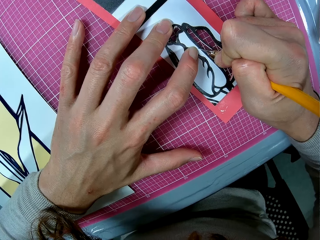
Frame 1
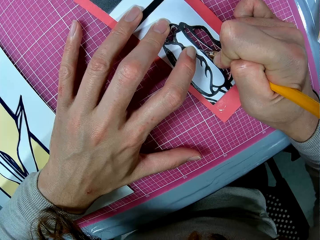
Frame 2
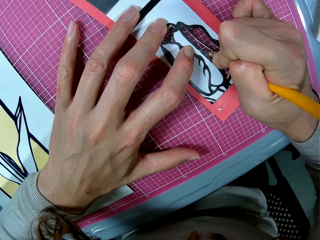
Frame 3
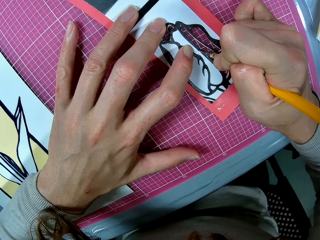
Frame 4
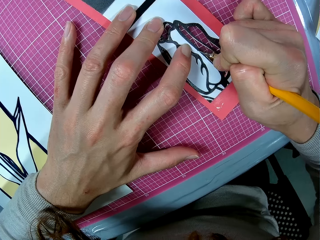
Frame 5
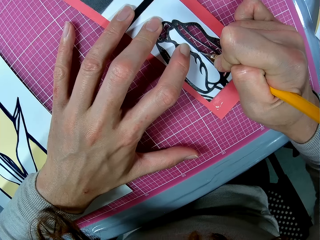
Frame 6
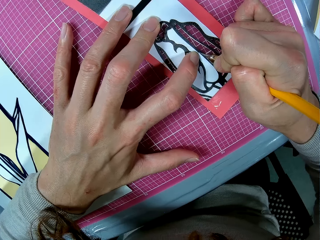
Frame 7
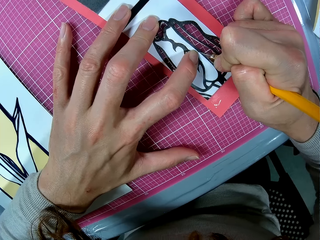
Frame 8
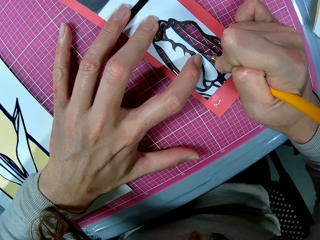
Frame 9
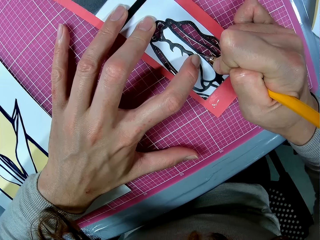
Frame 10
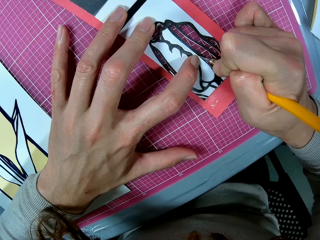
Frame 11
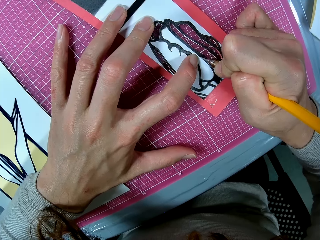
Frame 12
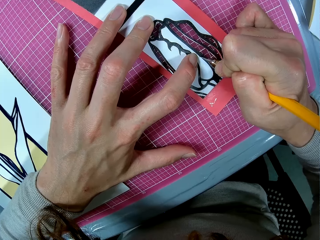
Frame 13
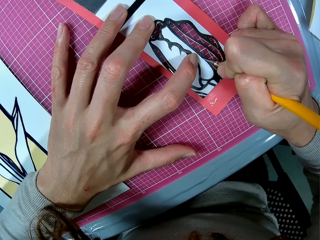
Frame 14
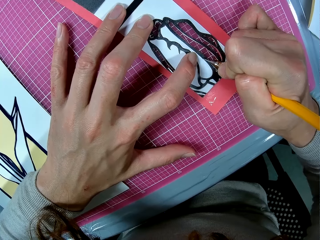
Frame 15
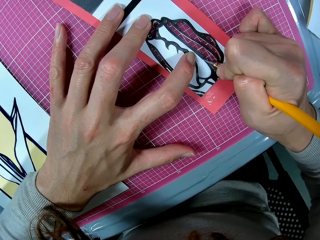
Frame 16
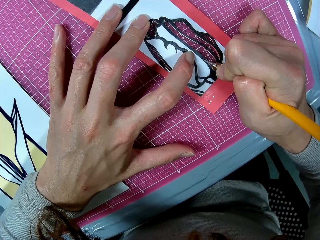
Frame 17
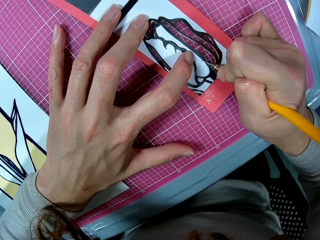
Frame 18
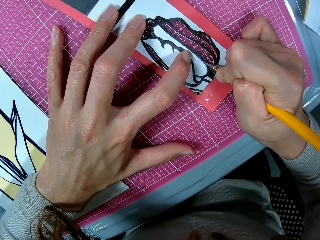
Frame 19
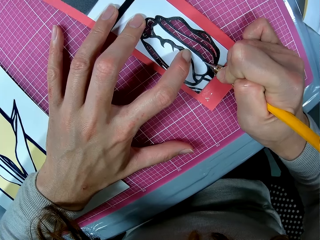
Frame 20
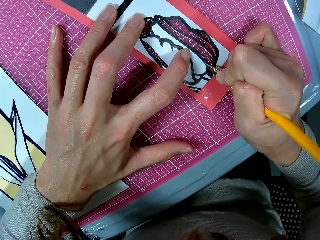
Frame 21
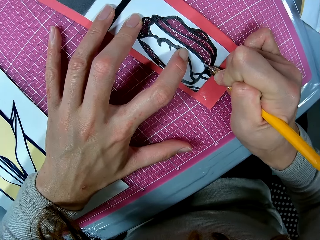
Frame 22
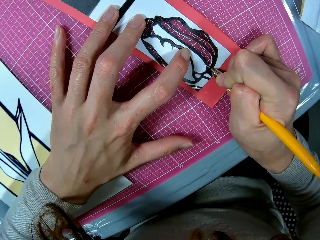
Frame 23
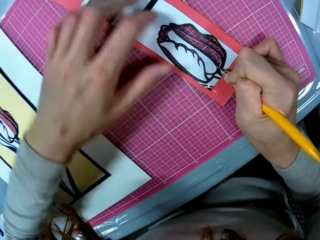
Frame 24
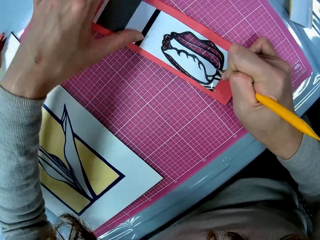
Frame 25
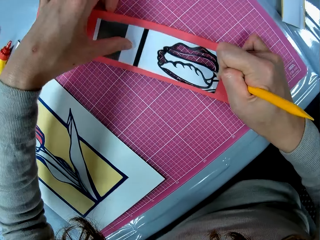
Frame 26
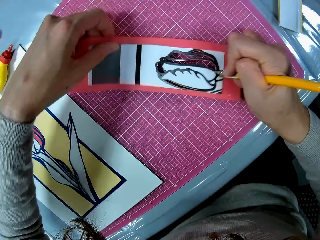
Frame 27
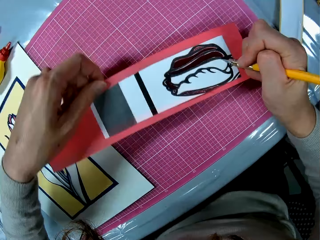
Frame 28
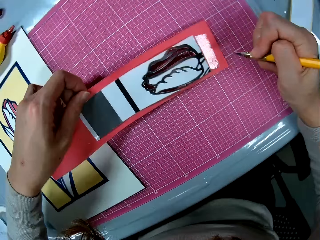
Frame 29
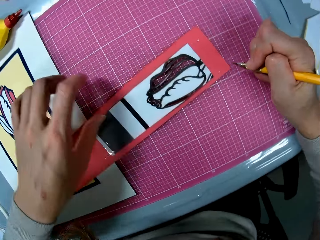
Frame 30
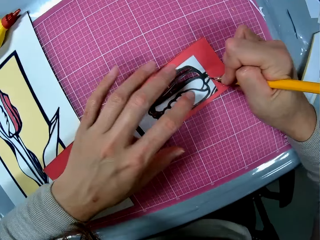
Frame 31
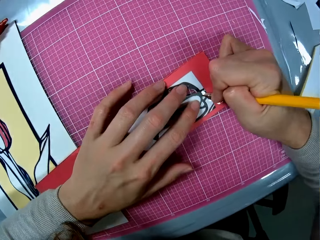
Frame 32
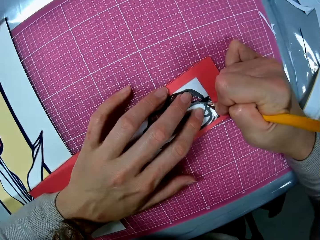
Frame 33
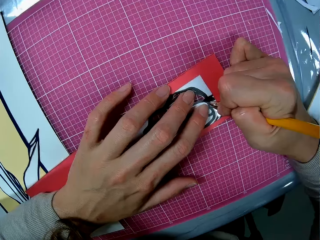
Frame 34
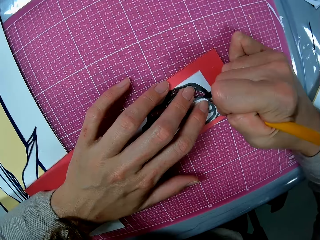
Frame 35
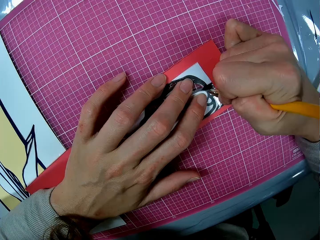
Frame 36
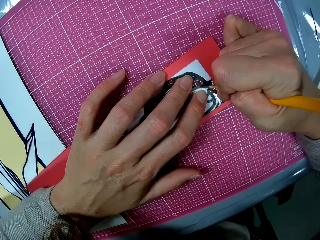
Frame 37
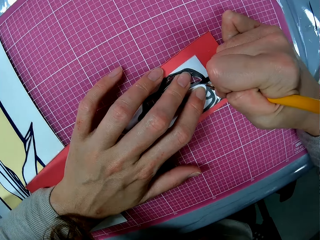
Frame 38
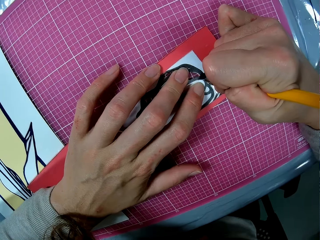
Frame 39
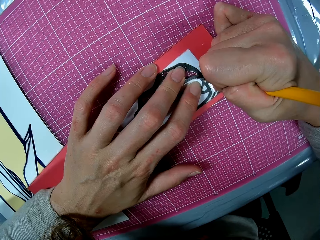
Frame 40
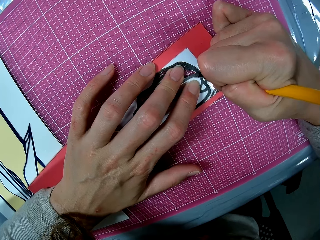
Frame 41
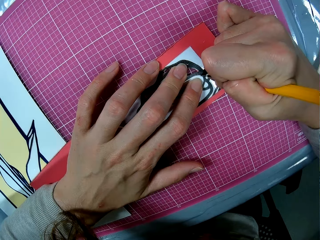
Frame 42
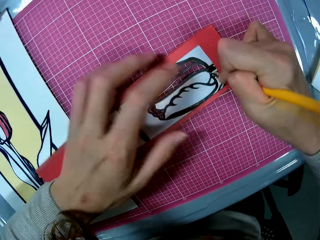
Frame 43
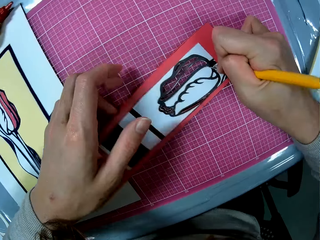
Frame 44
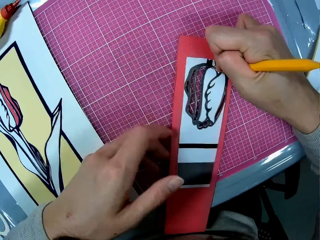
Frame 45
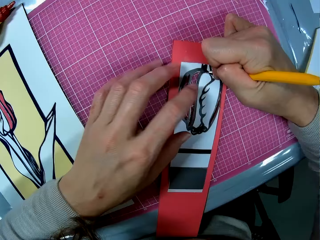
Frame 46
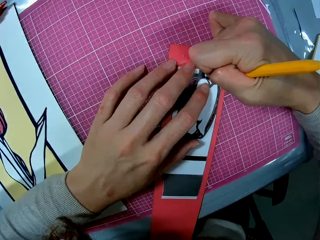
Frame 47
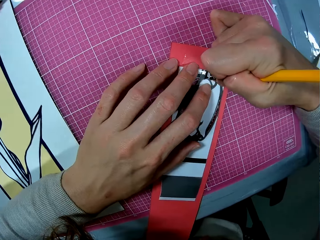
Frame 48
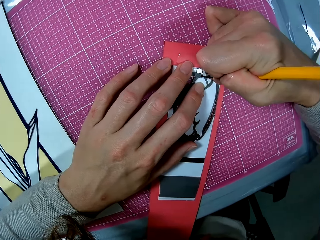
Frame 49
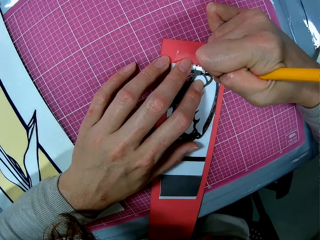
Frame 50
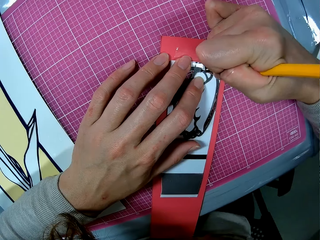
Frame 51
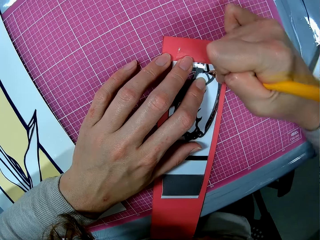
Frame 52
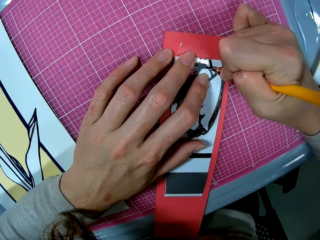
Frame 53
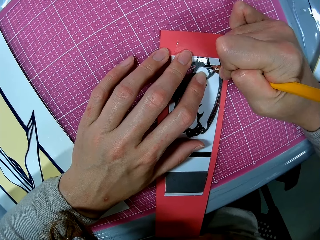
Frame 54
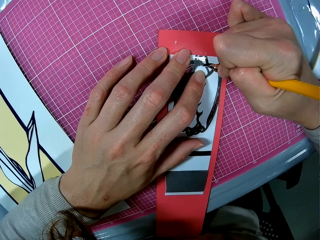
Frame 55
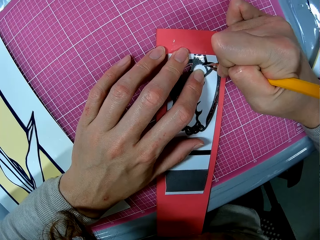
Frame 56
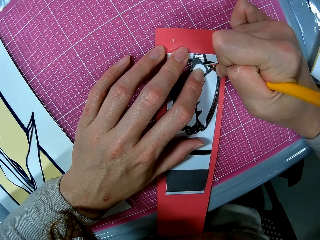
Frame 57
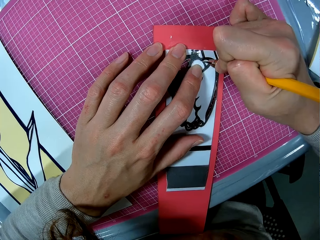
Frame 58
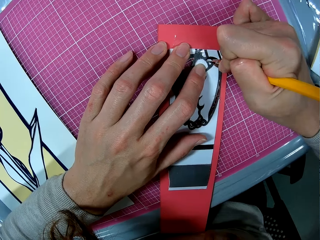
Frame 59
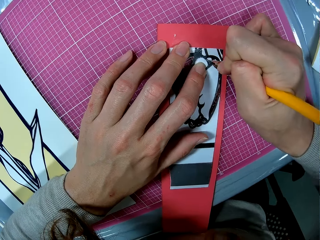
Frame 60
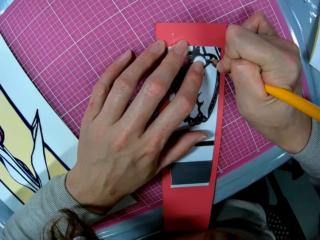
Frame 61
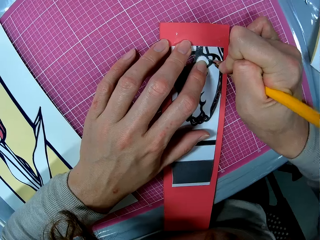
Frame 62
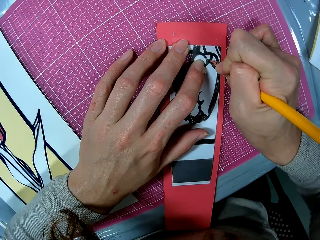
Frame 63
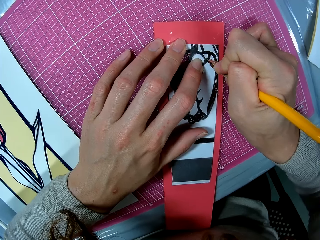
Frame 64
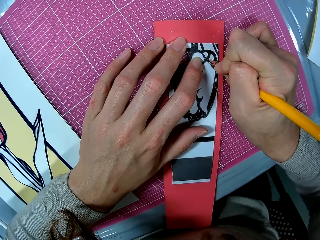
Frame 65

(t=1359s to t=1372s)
The camera wearer adjusts the art sheet with his left hand. He turns the decoration and cuts the decoration.

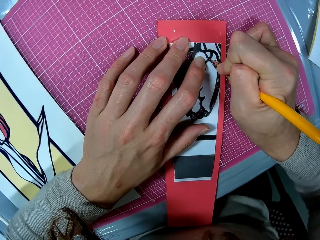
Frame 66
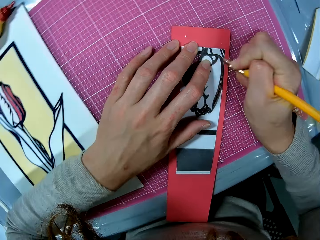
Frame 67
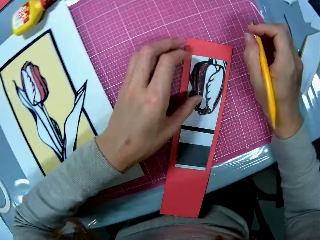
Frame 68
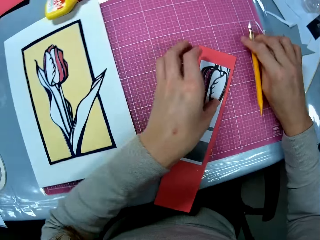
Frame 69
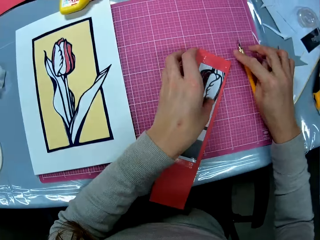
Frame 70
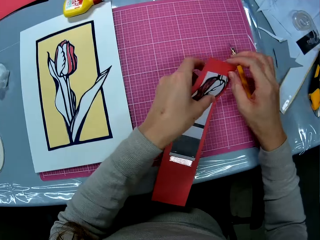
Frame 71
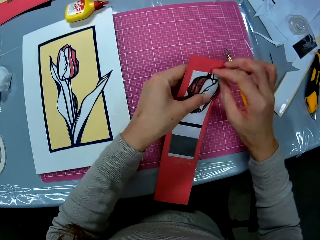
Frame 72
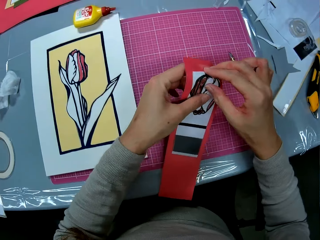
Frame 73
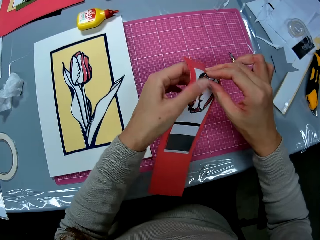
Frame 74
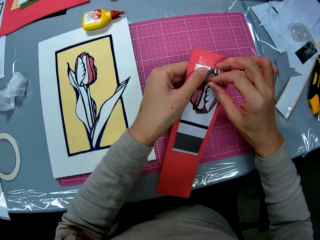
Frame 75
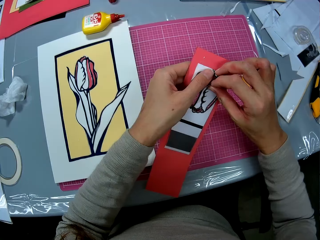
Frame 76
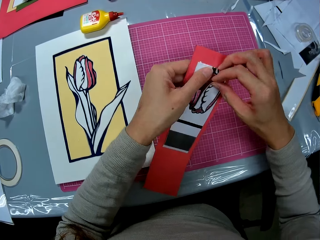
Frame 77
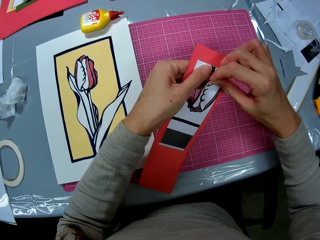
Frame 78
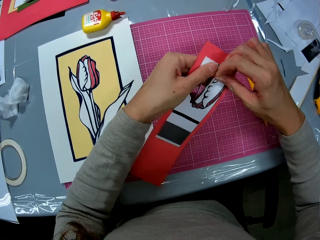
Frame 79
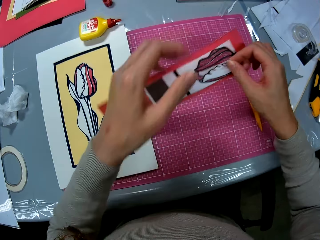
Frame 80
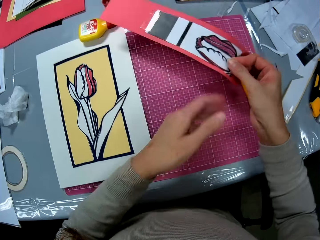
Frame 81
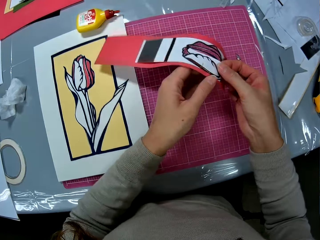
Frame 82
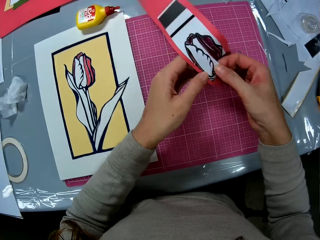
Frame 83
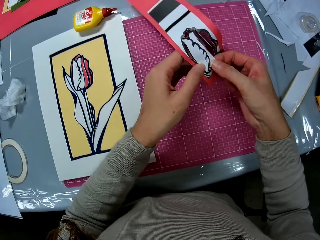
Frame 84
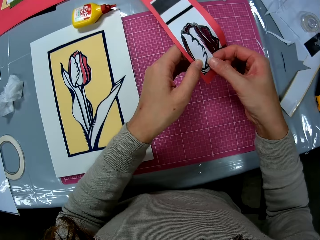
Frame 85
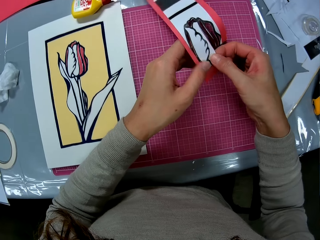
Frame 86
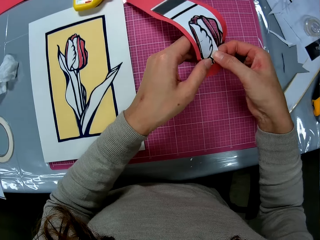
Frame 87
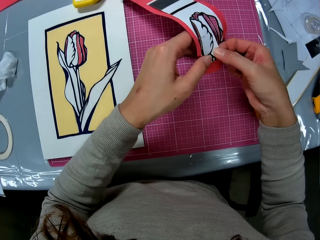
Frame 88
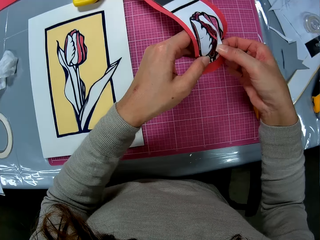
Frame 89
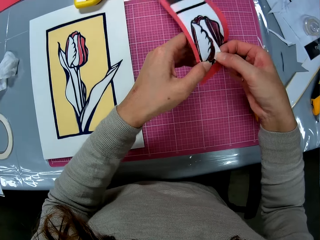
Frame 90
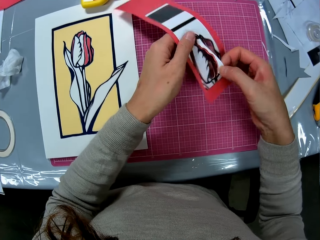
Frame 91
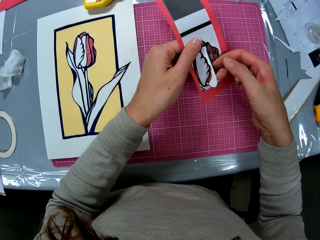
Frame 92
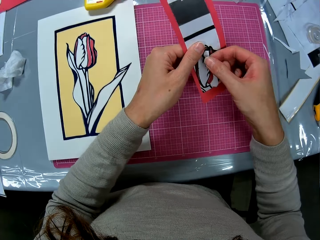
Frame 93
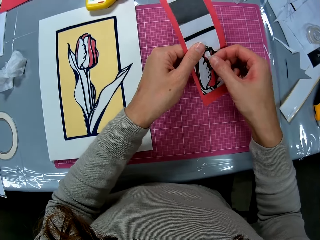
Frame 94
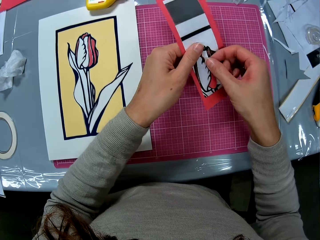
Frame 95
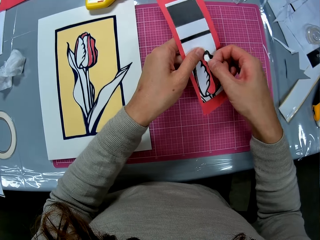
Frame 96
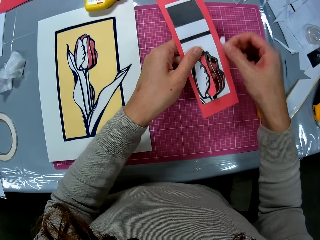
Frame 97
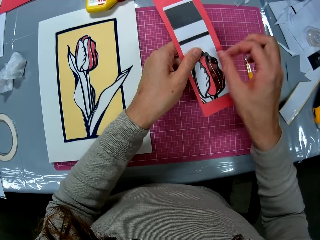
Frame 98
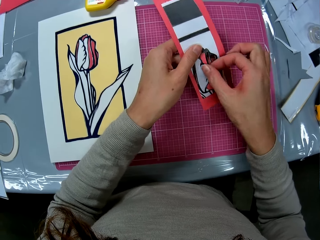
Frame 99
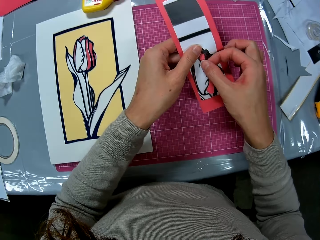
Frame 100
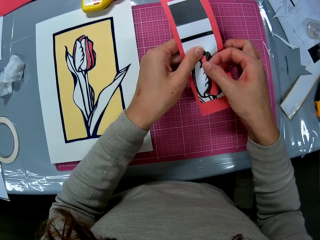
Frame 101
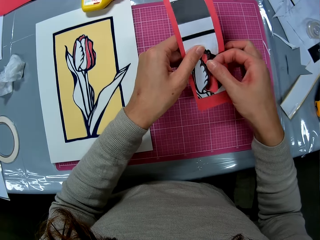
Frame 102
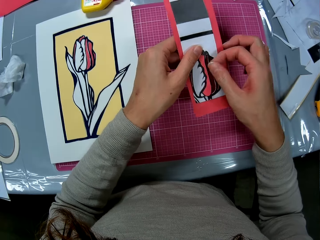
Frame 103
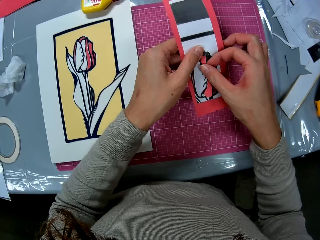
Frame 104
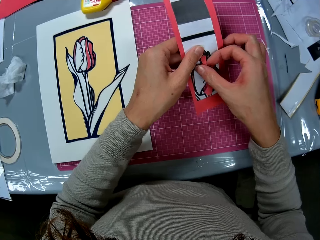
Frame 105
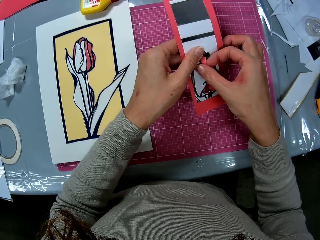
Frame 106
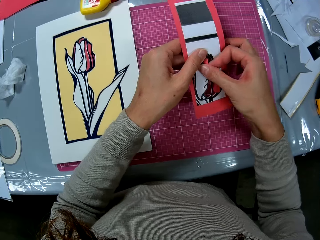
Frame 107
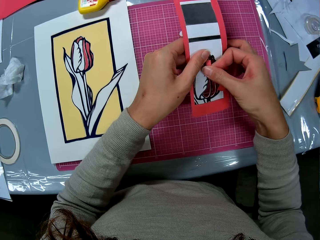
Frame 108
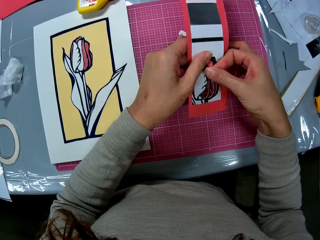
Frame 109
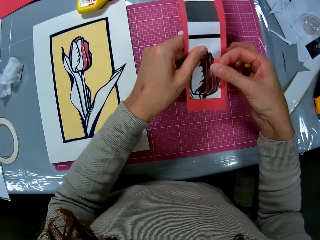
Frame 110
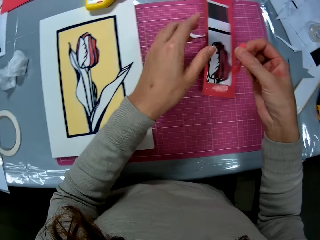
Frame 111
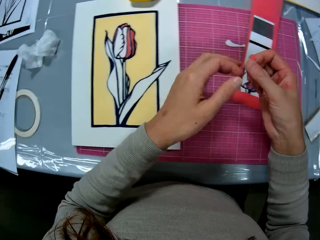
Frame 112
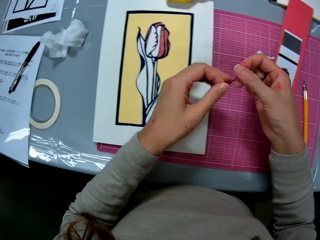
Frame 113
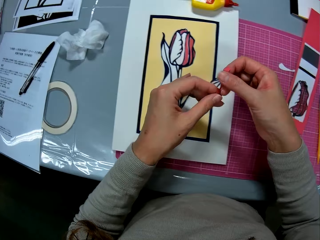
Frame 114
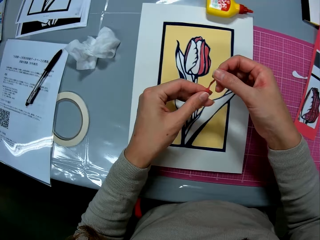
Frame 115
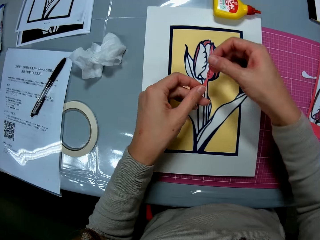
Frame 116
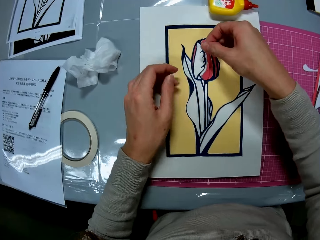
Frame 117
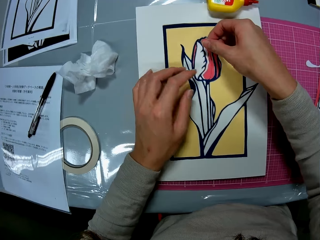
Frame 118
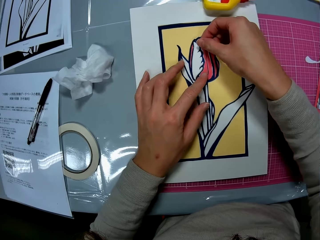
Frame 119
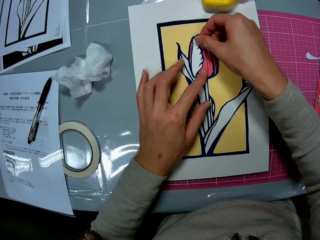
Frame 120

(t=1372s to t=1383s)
The camera wearer drops the craft knife on a cutting mat. He uses his hand to remove the cut out piece. He holds the decoration. He drops the piece on the cutting mat. He detaches the piece from the cardboard. He drops the cardboard on the cutting mat. He places the piece on the flower craft.
